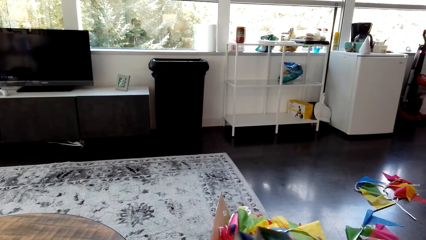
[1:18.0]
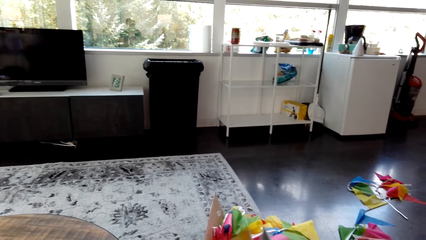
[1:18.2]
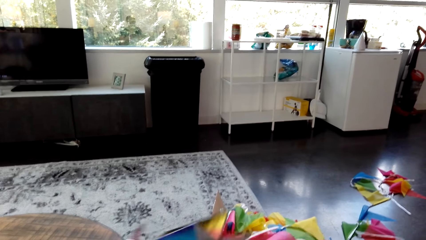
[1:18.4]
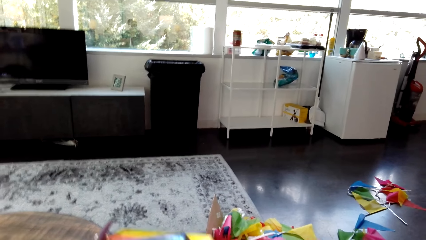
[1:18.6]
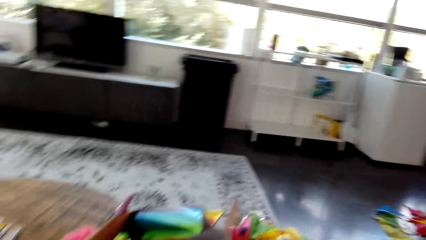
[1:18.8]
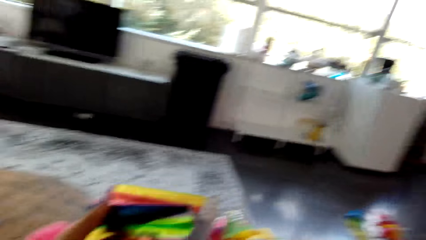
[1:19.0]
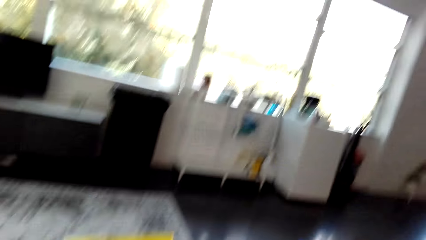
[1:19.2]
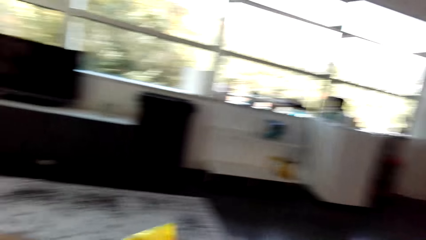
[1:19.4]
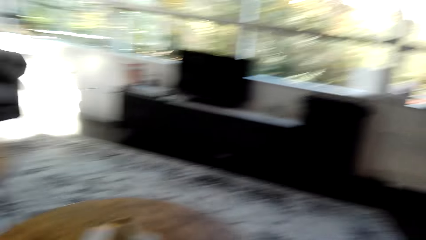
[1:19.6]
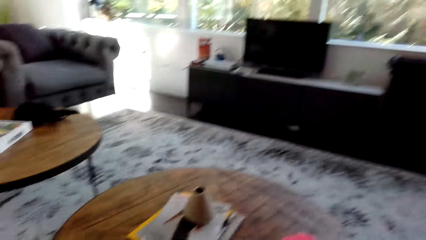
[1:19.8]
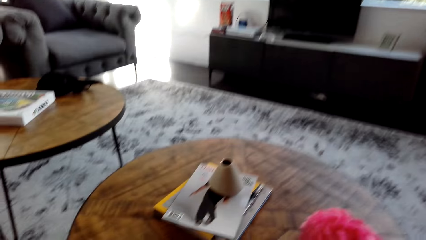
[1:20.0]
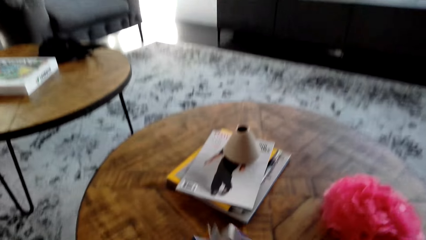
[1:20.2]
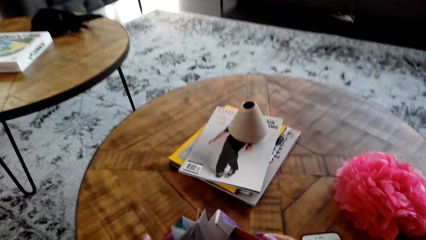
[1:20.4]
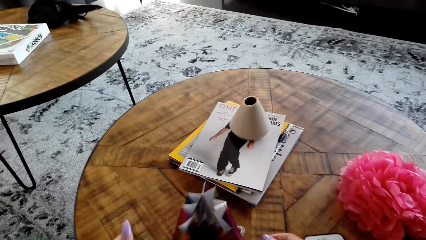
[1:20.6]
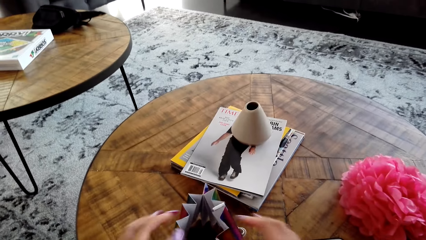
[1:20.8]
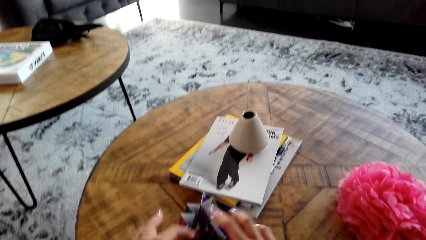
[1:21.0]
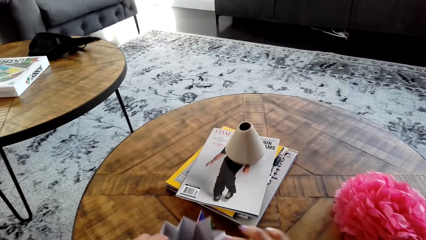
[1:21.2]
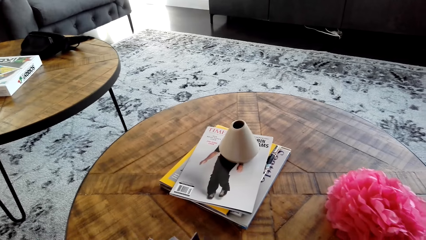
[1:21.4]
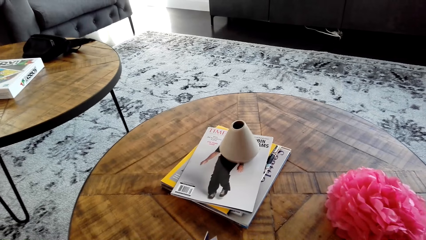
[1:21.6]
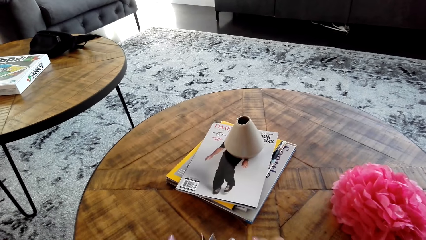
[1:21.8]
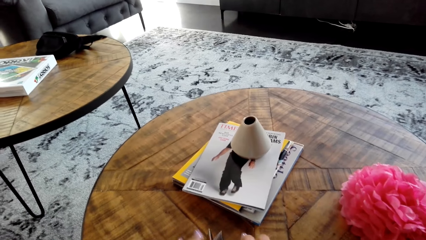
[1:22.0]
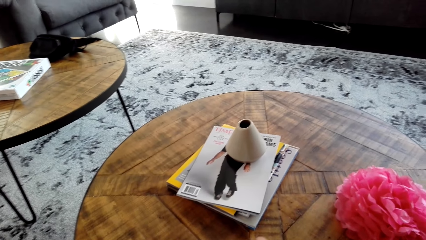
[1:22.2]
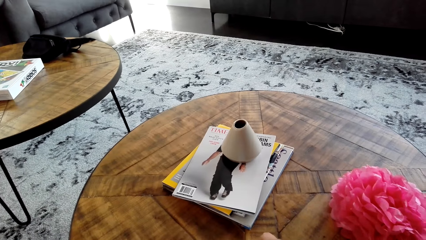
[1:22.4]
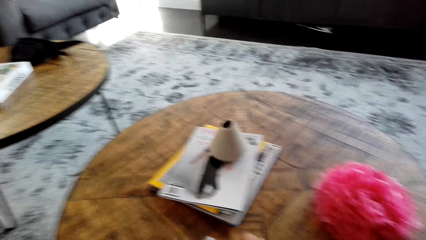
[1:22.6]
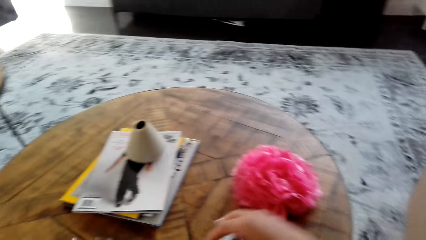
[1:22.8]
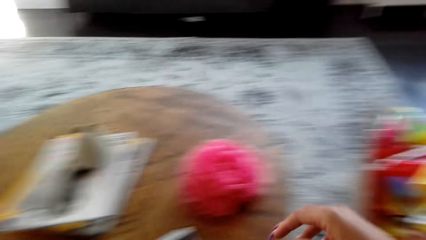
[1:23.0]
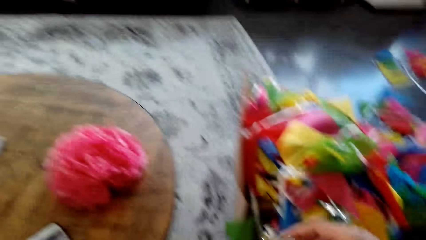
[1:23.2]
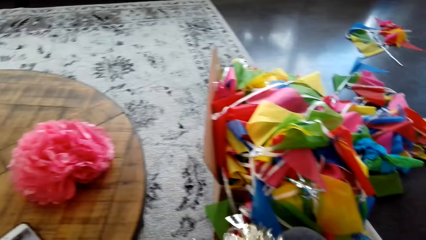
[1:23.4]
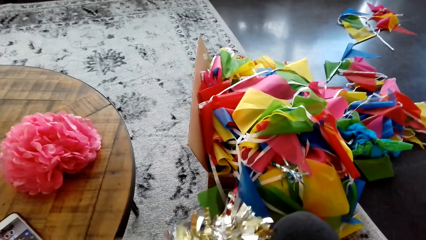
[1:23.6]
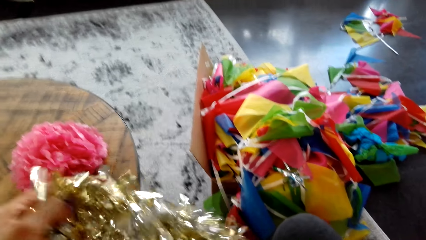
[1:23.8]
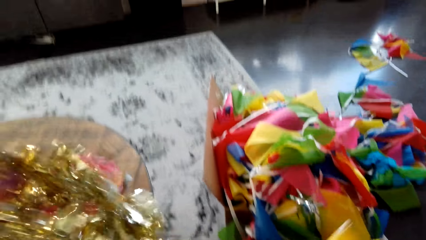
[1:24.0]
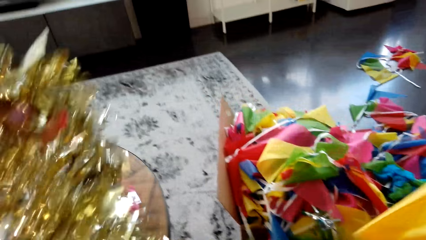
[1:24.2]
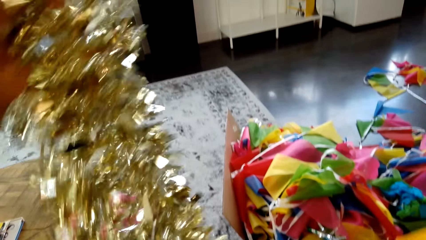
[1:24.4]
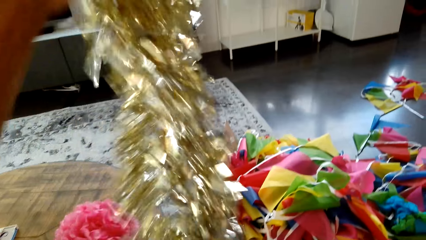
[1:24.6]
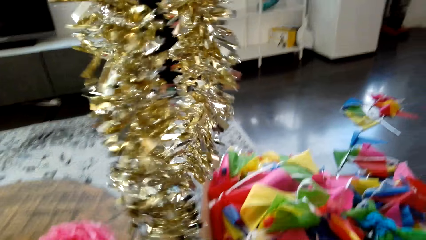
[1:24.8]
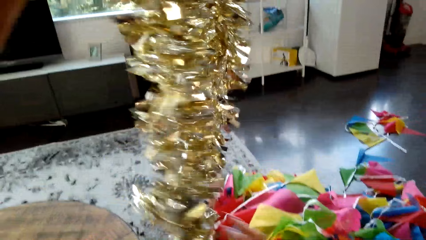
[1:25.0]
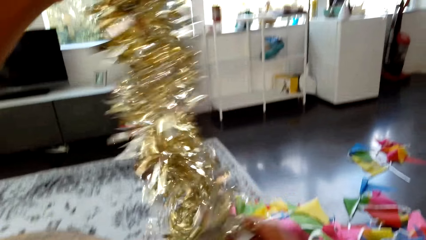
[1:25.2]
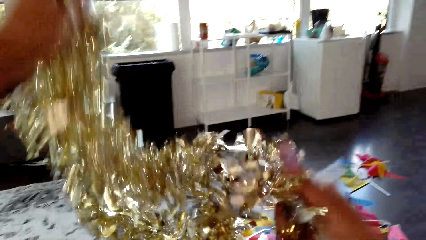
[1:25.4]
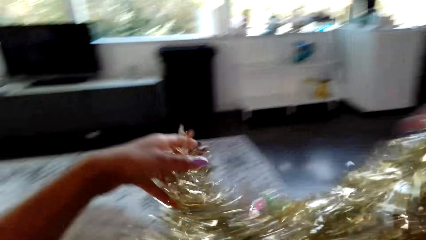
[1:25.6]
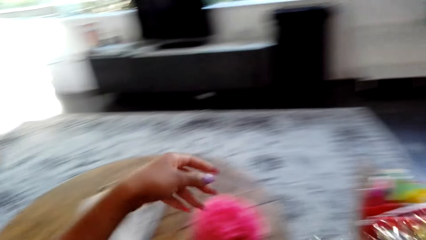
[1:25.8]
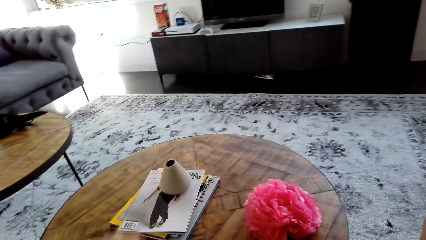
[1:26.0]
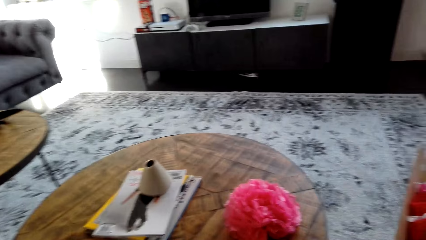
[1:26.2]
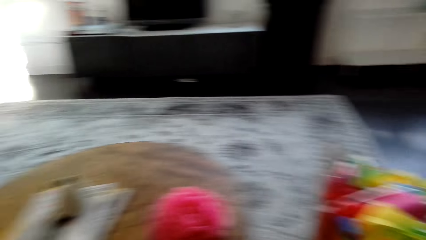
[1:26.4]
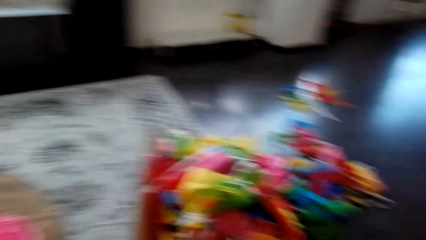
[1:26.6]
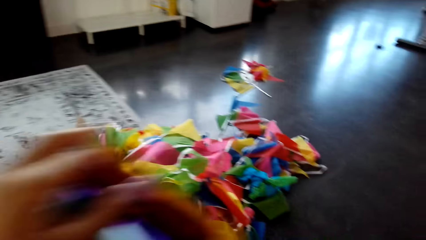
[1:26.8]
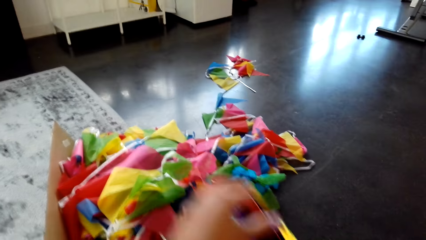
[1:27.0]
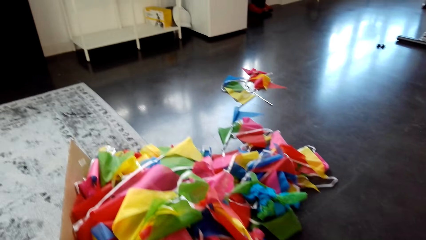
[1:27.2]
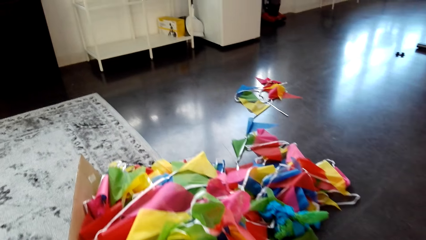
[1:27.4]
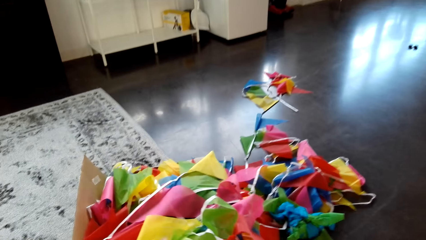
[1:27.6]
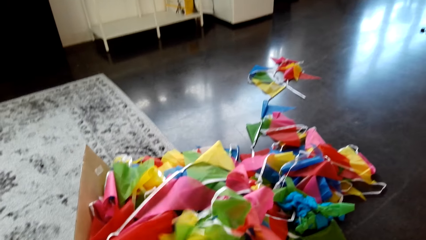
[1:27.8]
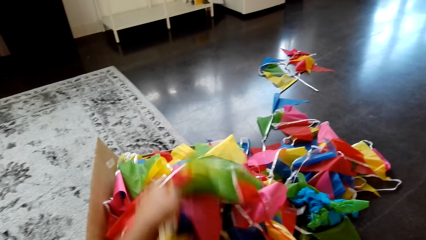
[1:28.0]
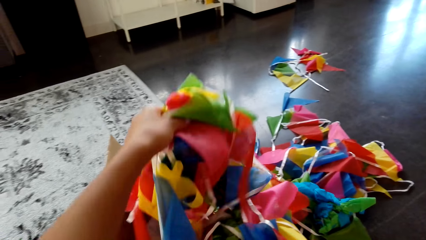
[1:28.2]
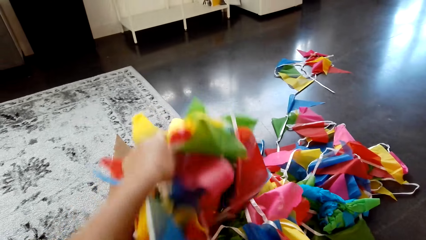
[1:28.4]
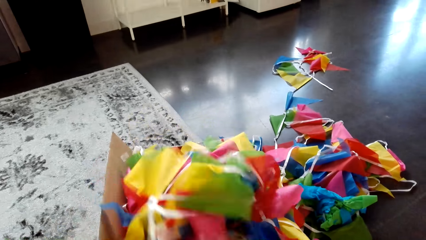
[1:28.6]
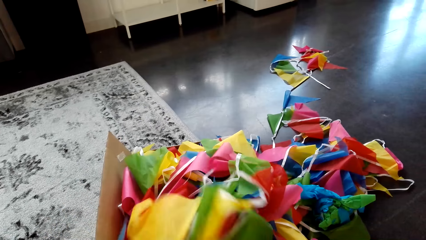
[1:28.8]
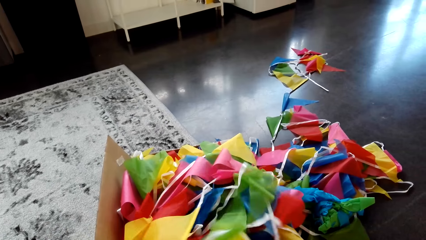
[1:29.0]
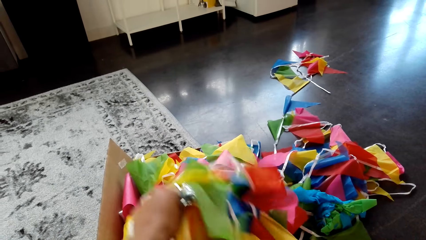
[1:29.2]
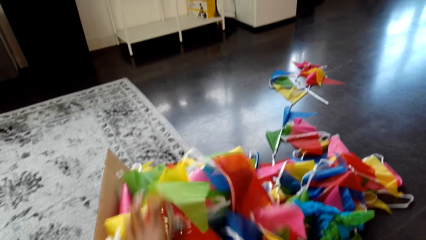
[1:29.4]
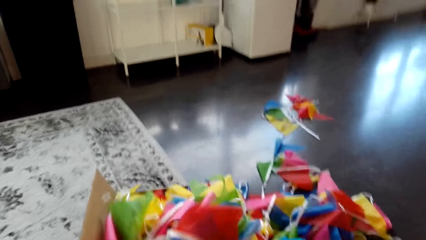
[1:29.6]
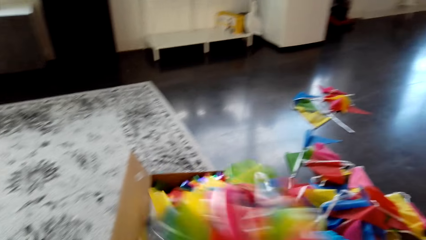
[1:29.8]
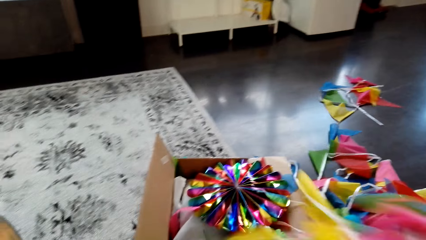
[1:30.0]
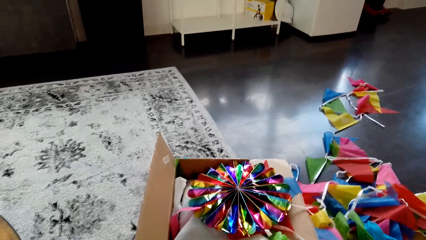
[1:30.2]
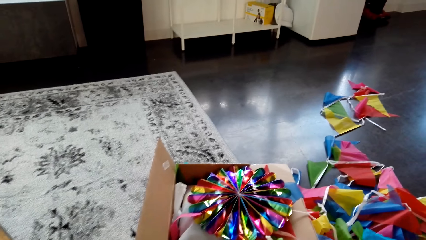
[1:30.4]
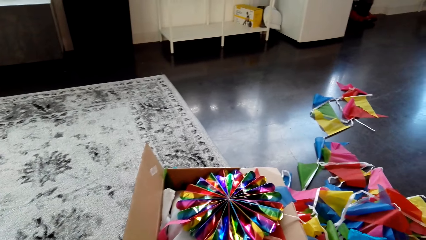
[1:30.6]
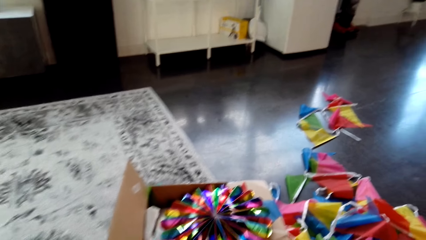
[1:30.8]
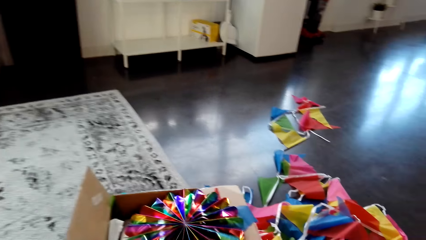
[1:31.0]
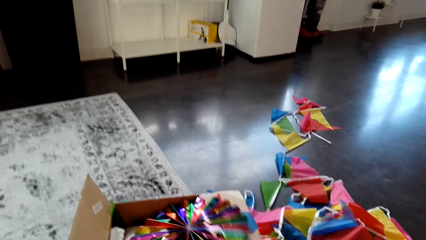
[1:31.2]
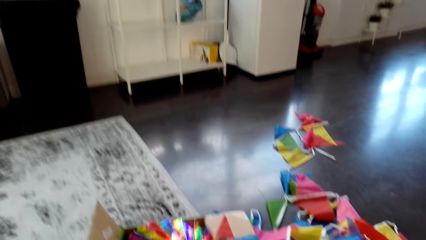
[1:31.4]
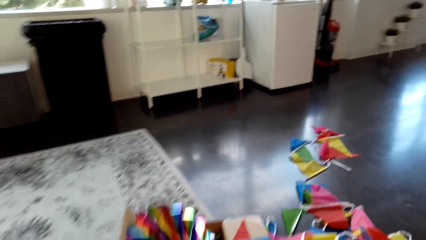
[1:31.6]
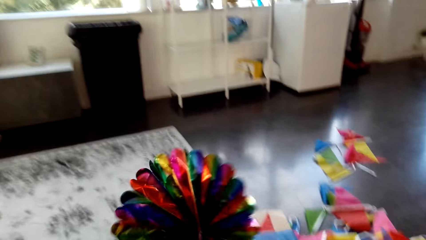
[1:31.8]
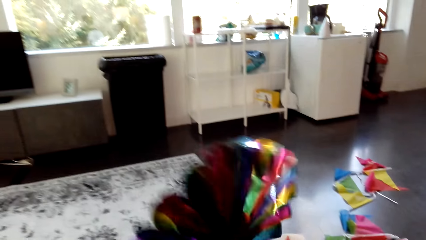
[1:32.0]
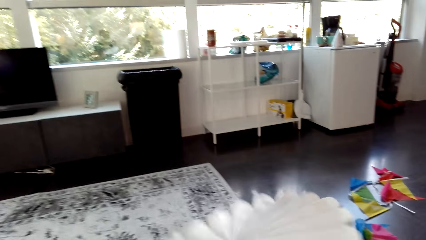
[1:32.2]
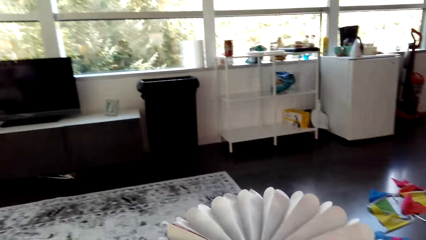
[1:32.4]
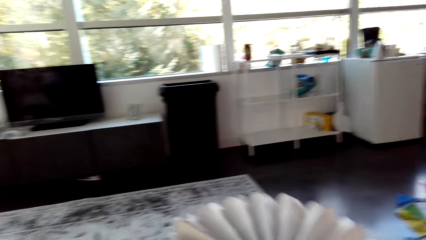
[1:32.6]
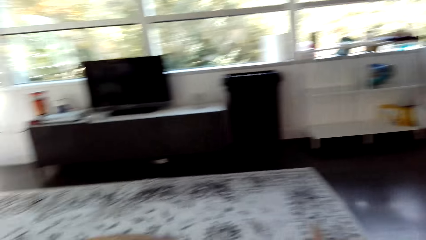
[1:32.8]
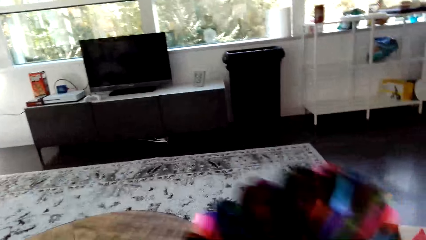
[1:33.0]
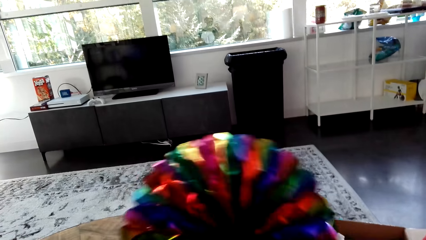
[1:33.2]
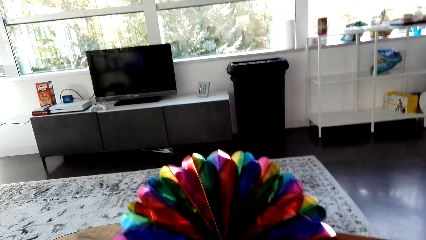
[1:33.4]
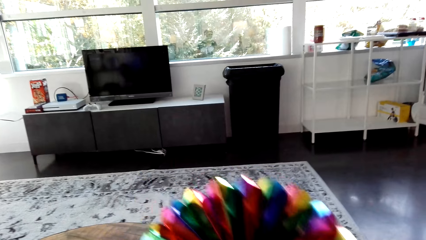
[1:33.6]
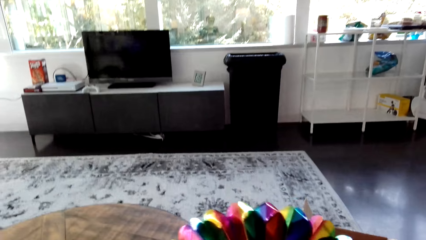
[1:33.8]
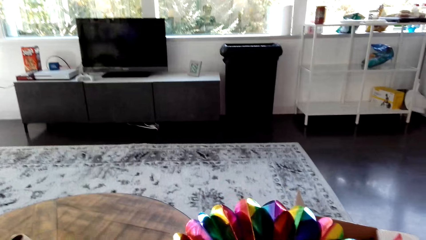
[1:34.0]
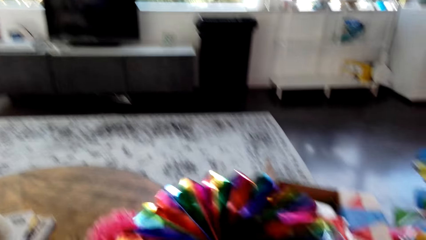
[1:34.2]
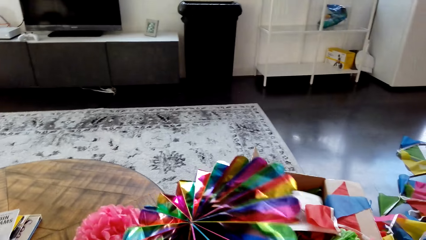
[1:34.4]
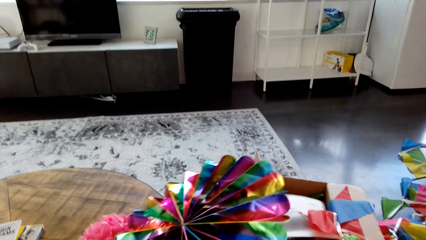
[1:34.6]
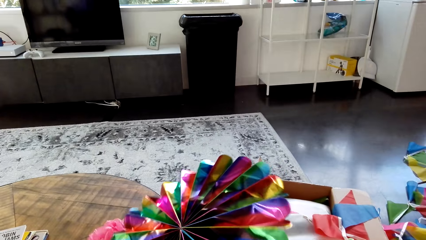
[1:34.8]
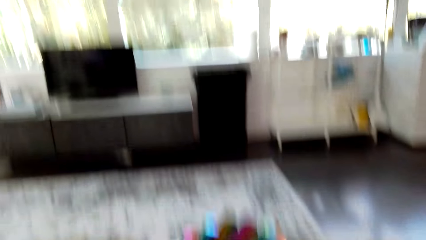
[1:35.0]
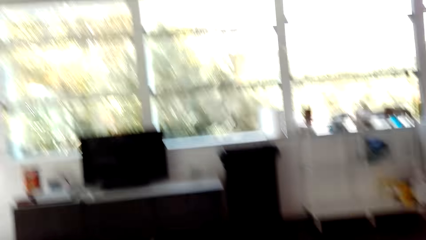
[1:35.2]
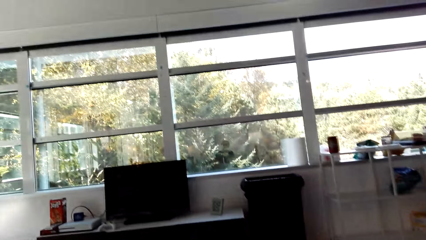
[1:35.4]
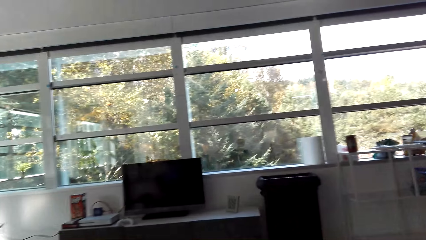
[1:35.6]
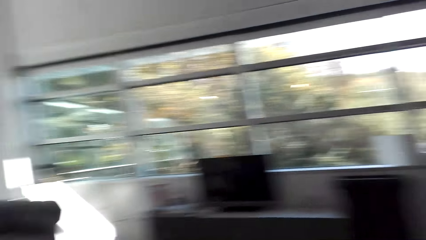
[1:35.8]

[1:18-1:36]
The camera wearer puts the decorations on the table. They look at the decorations.
